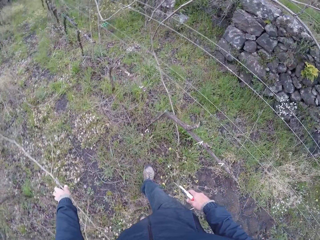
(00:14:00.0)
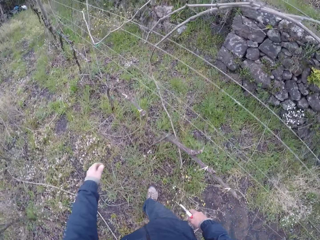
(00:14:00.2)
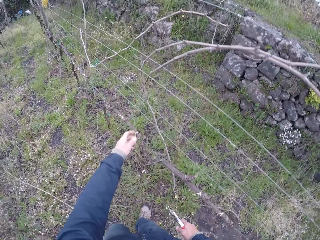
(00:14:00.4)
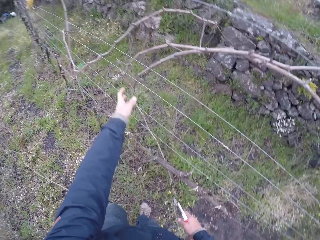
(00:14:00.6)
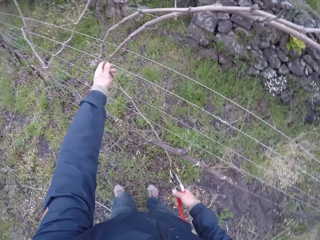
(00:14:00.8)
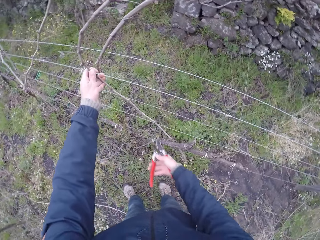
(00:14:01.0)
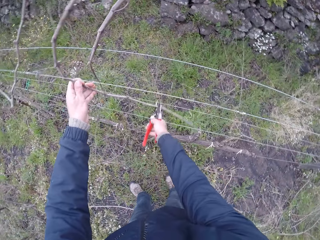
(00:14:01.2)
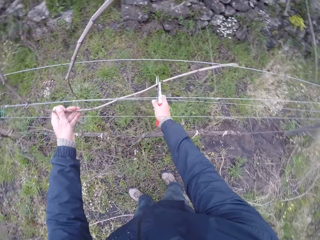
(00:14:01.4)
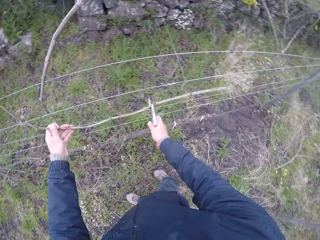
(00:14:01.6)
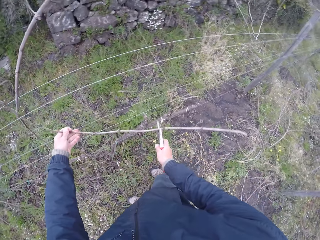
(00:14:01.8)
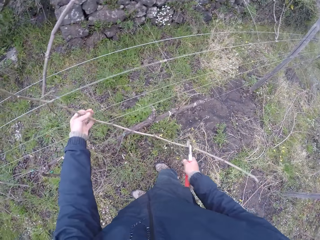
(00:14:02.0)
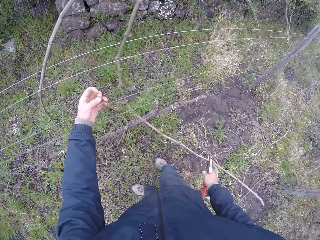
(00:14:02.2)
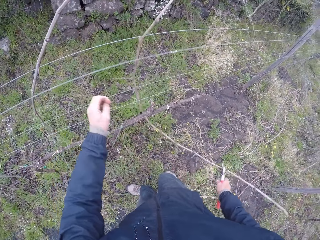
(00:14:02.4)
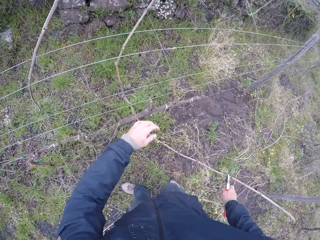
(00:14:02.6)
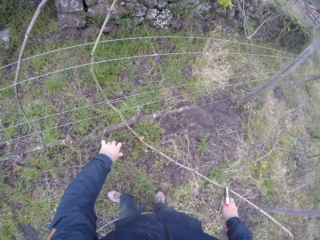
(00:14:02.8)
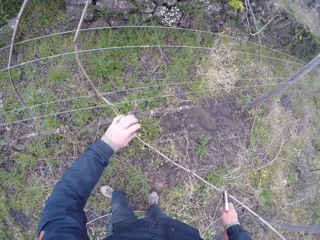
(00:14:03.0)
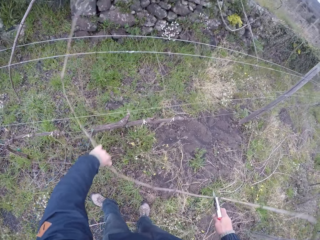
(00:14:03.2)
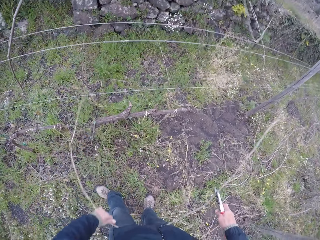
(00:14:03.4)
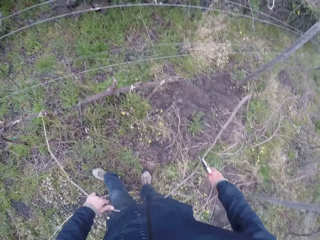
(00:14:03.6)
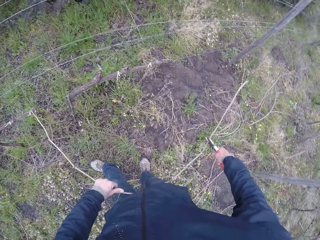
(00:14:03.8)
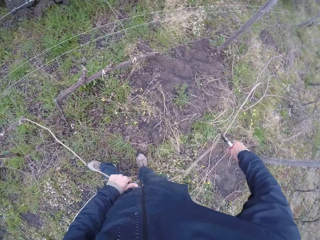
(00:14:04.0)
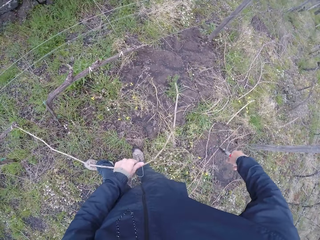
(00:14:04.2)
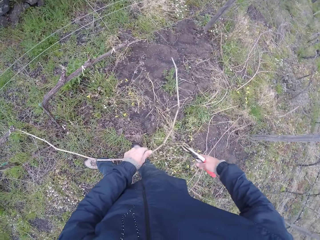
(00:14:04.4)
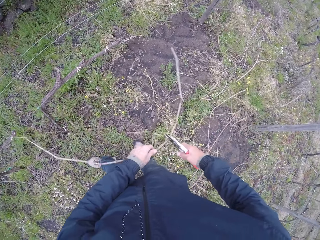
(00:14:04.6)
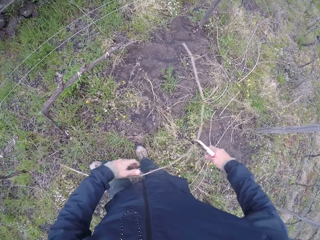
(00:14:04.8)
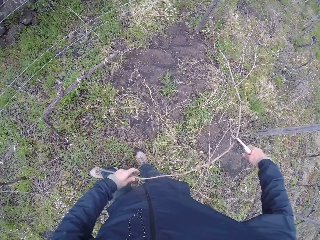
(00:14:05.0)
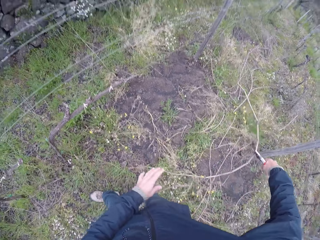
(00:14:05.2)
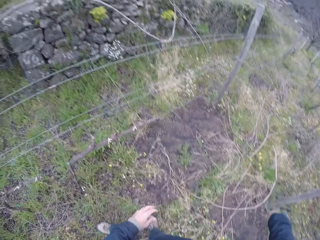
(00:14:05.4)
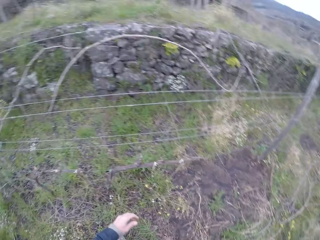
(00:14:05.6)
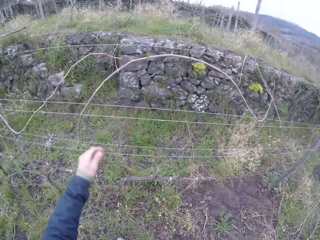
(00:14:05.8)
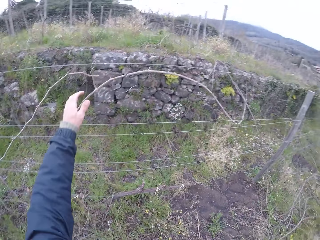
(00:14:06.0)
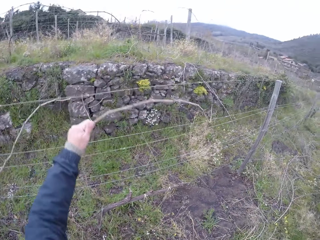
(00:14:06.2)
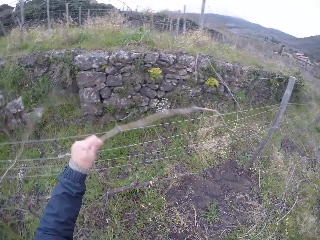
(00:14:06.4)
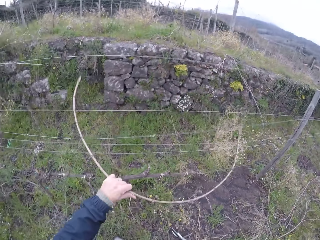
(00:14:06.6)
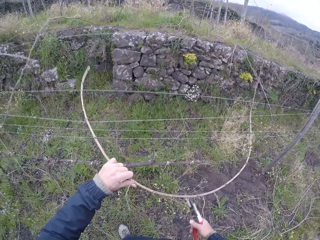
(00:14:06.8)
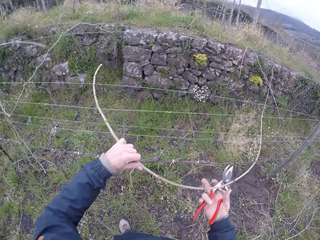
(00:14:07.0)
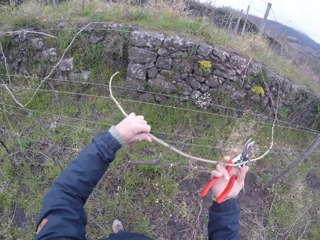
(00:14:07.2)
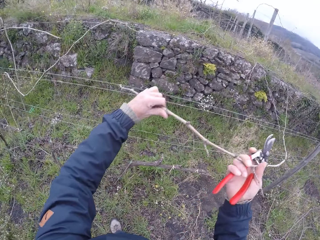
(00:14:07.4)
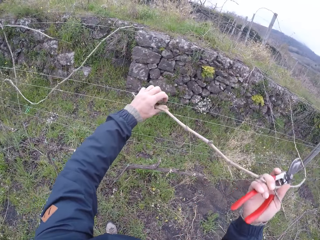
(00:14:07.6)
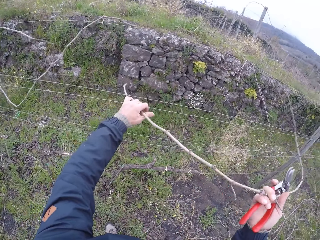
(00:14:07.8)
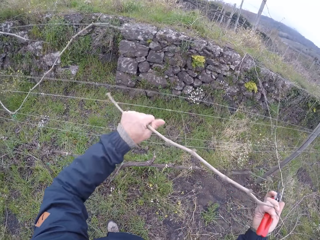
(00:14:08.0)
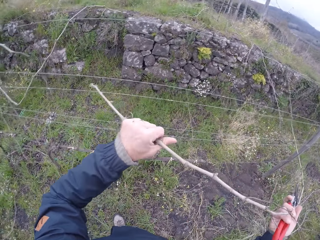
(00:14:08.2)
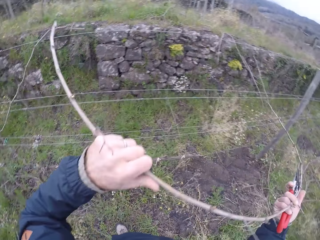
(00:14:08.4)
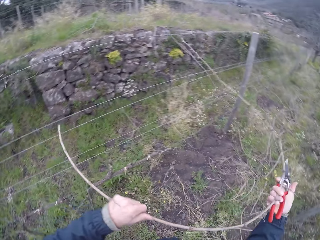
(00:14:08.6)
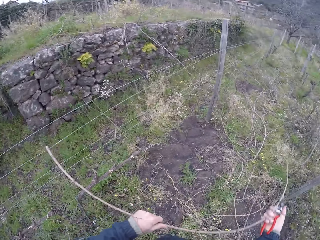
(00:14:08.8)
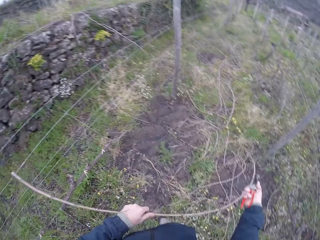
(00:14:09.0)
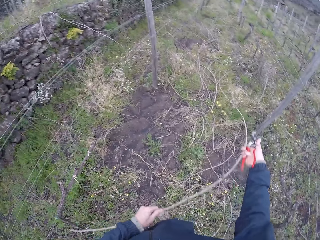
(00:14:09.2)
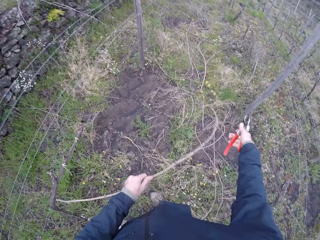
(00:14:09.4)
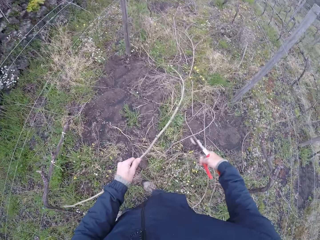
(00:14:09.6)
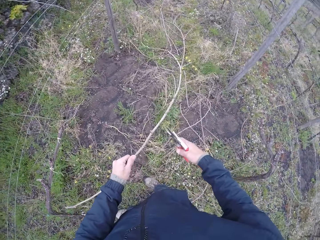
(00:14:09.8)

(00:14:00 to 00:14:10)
The camera wearer drops the twig to the ground with his left hand. He pulls a twig off the wire fence with his left hand. He grips an end of the twig with the secateurs in his right hand. He cuts the twig with the secateurs in his right hand. He drops the twig to the ground with the secateurs in his right hand. He pulls a twig off the wire fence with his left hand. He holds the twig with his right hand.

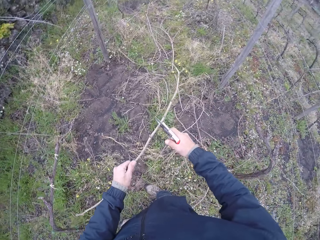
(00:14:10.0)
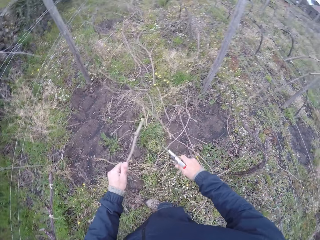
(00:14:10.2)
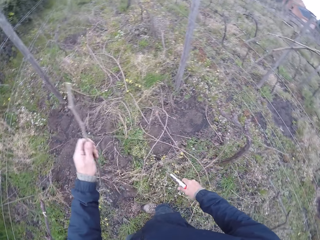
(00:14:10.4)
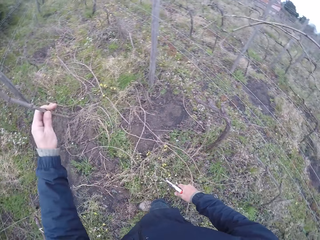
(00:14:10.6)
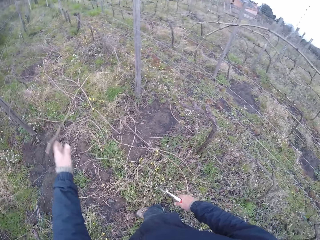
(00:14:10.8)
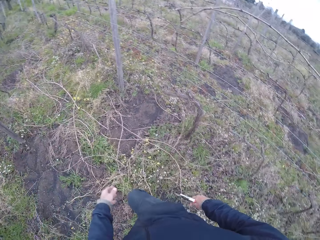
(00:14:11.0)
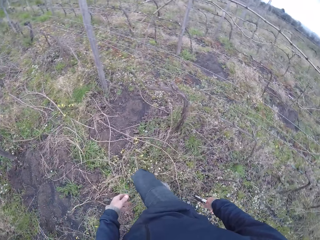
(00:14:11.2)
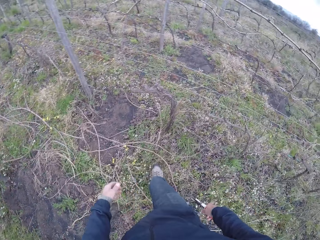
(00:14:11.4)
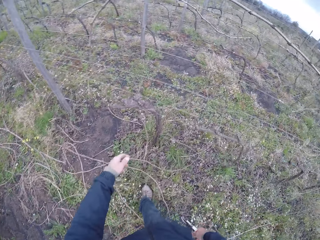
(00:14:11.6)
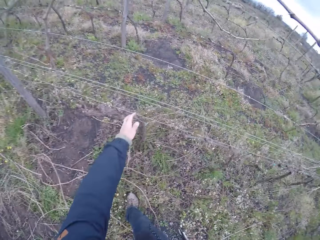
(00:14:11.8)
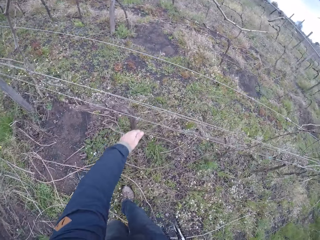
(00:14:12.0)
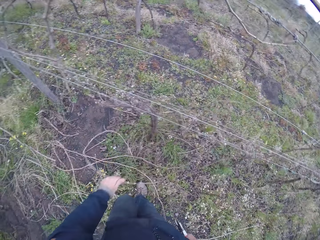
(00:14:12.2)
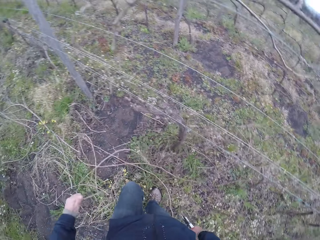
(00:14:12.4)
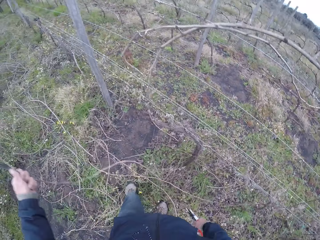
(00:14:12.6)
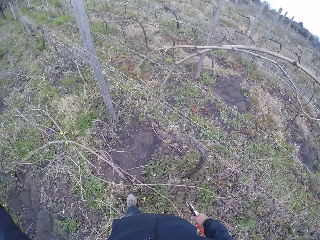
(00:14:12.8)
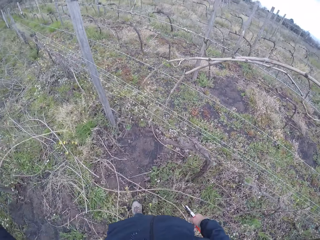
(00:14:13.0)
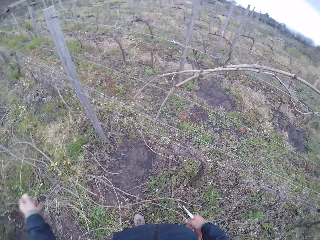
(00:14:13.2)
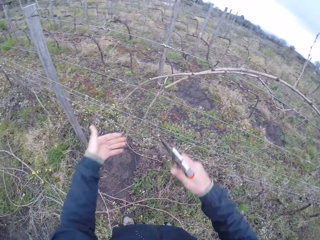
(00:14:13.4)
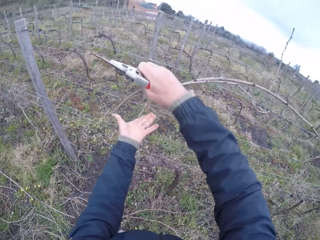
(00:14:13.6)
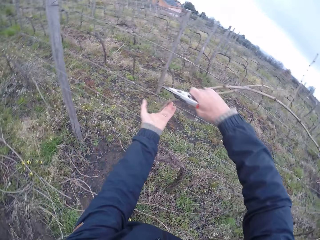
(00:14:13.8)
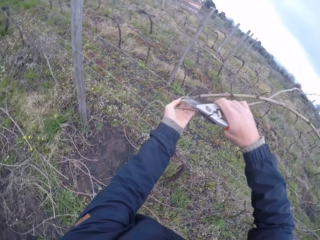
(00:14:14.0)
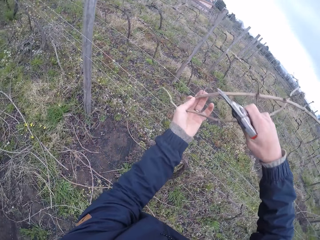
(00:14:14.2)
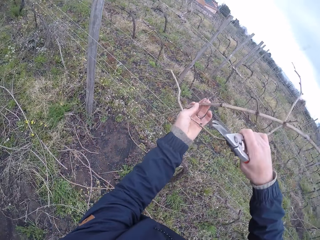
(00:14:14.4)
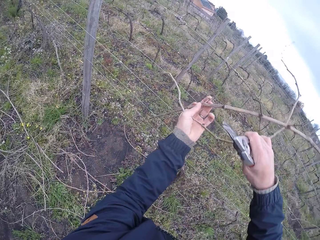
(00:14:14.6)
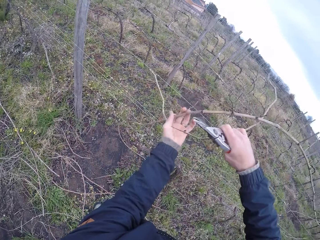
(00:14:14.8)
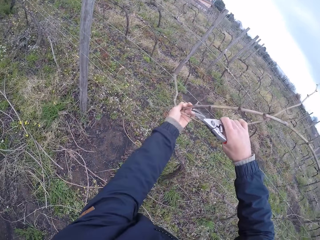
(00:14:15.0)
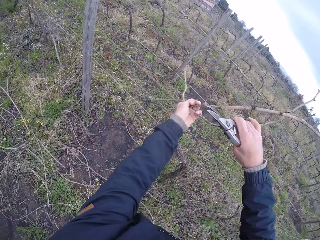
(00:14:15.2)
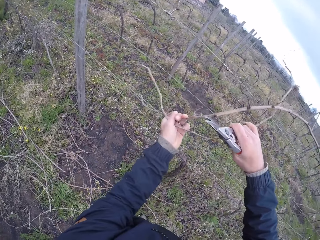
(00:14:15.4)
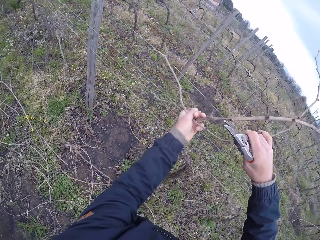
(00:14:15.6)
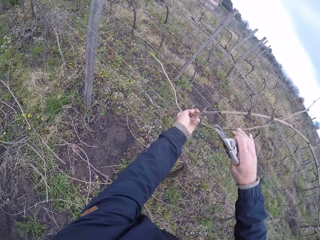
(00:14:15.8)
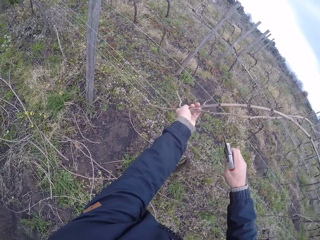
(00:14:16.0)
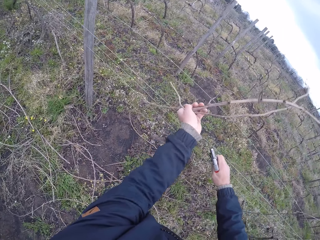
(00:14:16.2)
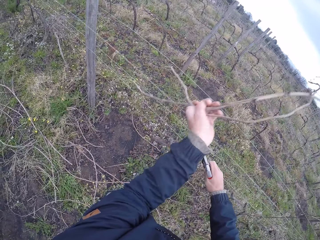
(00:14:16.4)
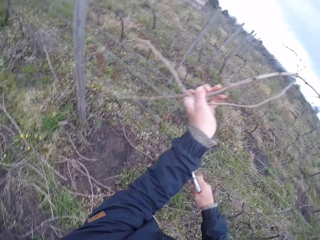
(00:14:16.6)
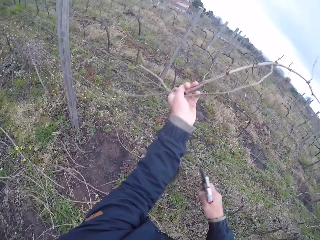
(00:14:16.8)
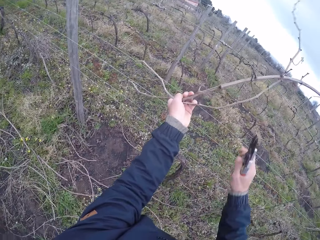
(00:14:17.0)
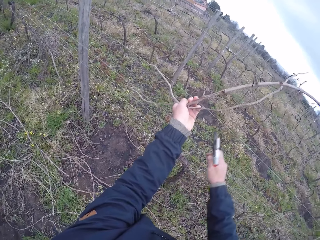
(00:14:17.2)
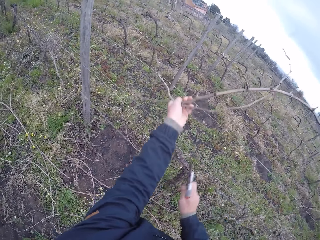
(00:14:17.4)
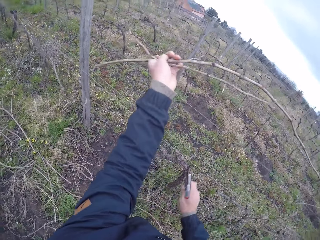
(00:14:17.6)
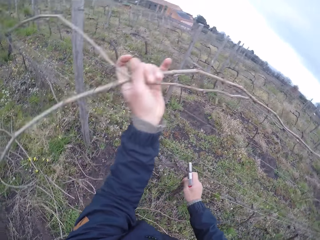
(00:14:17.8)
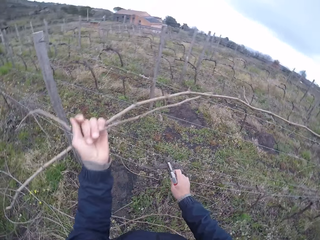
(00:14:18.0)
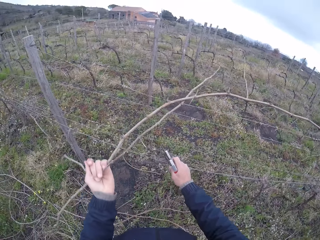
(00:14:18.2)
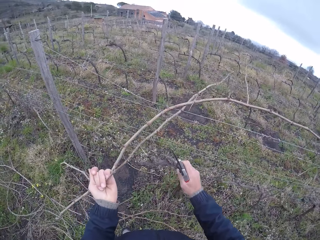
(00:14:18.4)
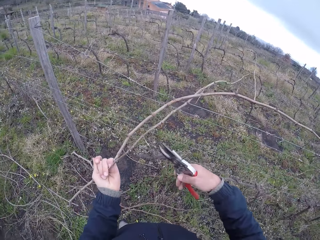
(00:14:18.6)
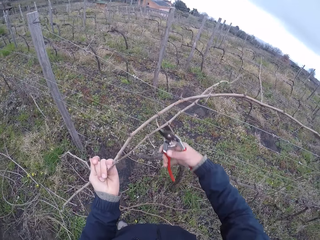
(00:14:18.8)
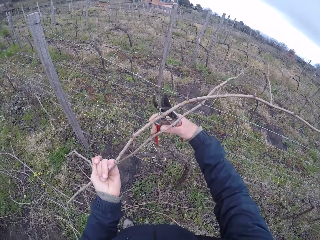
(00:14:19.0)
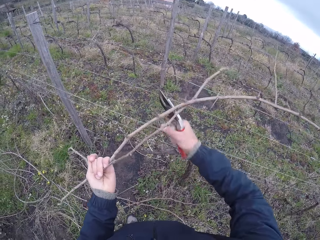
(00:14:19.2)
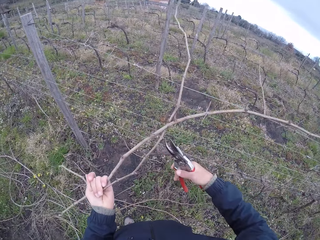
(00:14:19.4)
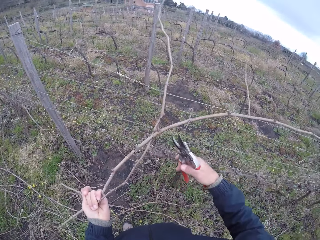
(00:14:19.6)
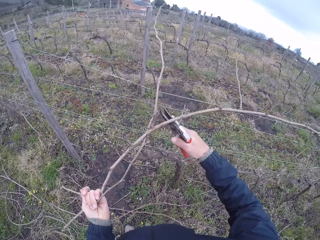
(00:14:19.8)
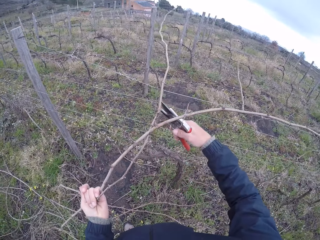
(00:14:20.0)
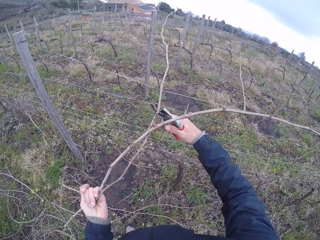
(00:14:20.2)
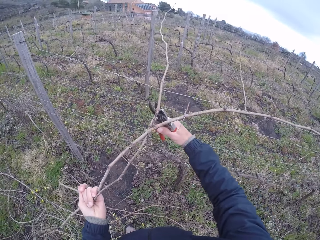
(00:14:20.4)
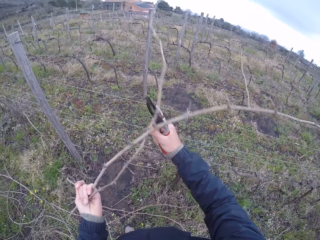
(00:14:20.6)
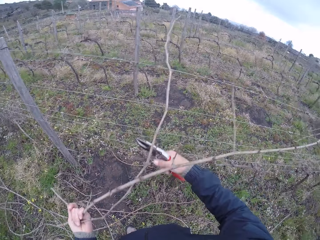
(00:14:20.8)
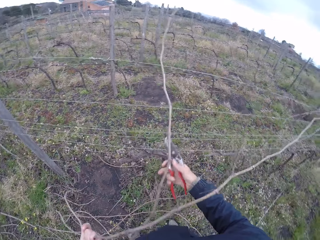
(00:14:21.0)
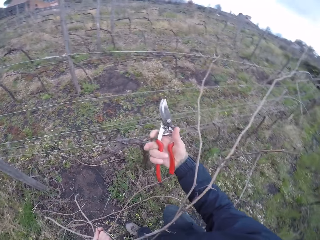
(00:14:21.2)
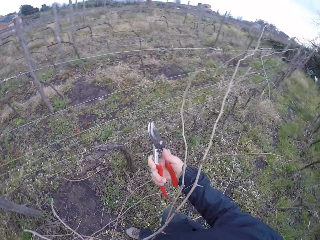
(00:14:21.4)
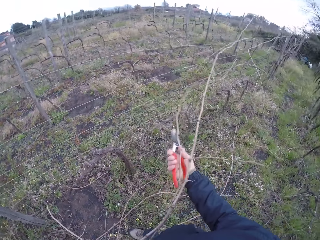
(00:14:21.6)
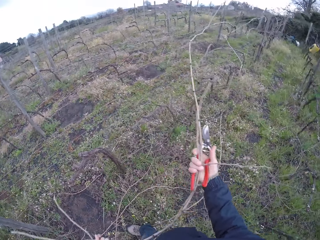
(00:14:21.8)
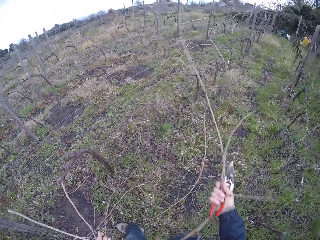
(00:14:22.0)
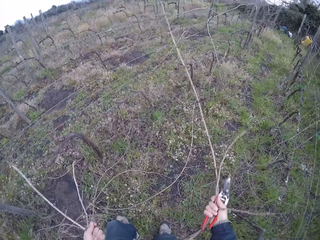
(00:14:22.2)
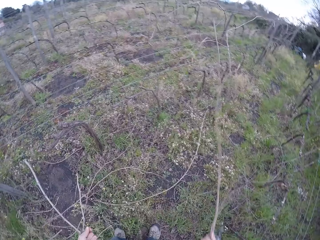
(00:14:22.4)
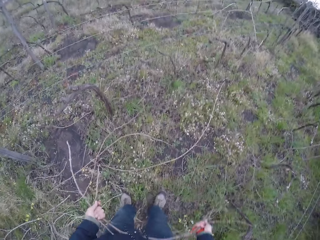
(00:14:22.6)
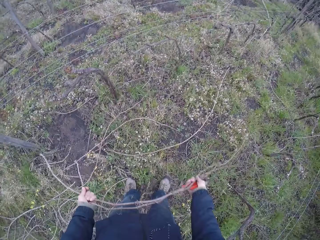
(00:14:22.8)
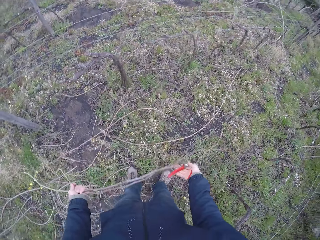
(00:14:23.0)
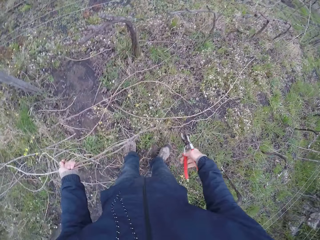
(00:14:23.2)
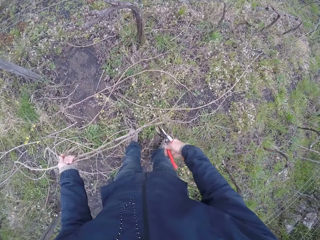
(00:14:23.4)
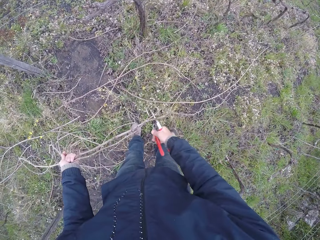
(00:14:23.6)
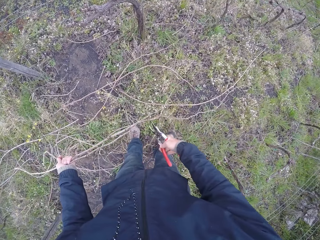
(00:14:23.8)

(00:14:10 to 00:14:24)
The camera wearer cuts a twig into two with the secateurs in his right hand. He drops the twig to the ground with his left hand. He pulls a twig off the wire fence with his left hand. He drops the twig to the ground with his left hand. He pulls twigs off the wire fence with both hands. He pulls twigs off the wire fence with his left hand. He cuts a node on the twig with the secateurs in his right hand. He pulls the twigs off the wire fence with his right hand.
